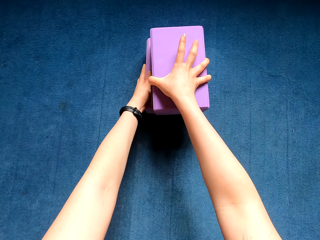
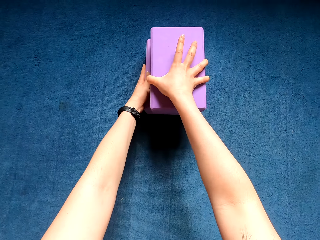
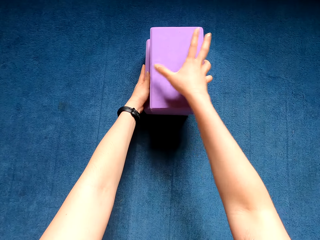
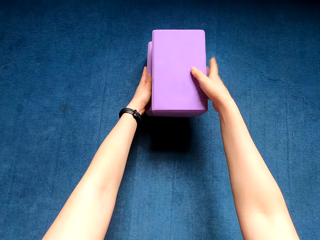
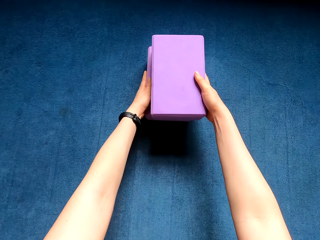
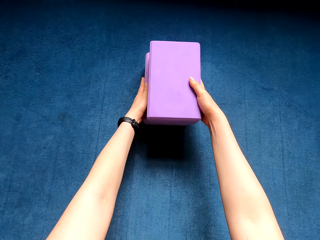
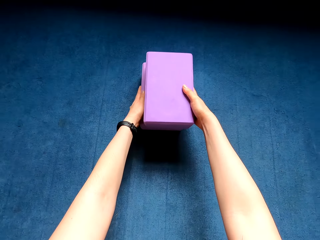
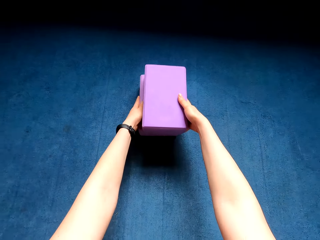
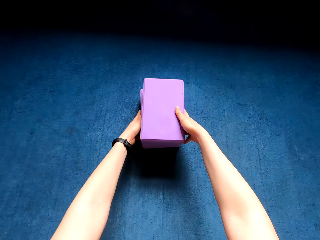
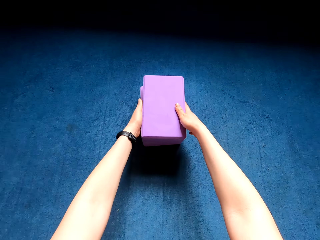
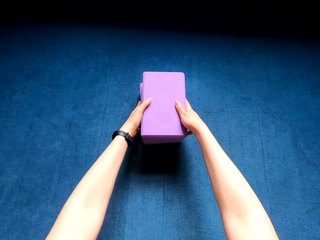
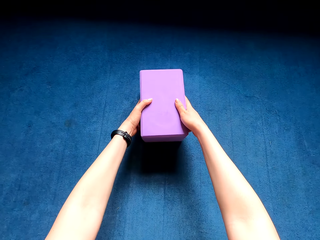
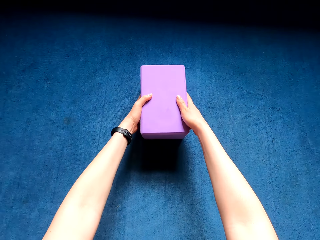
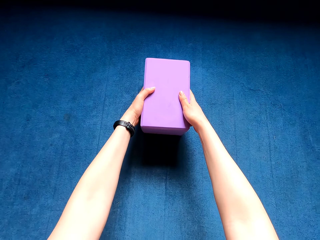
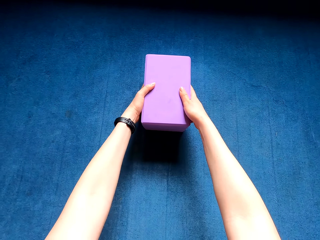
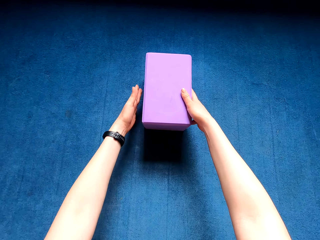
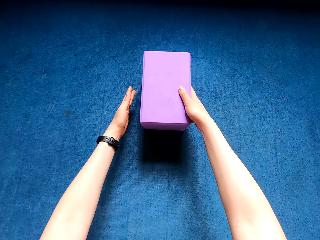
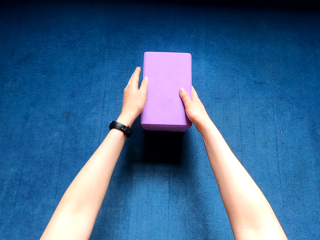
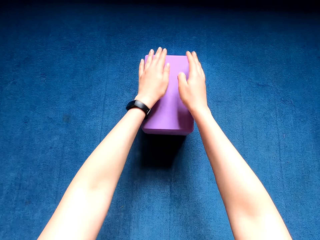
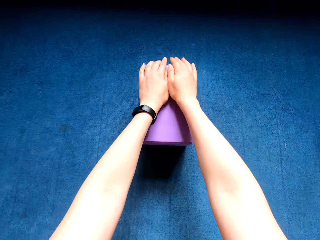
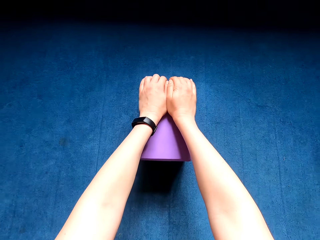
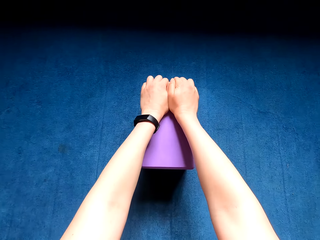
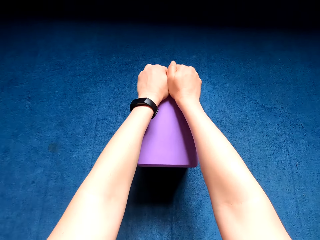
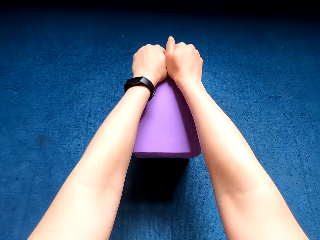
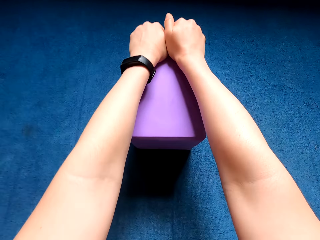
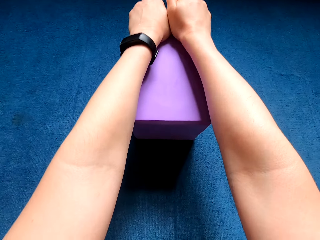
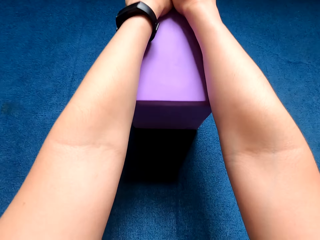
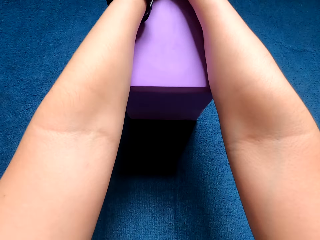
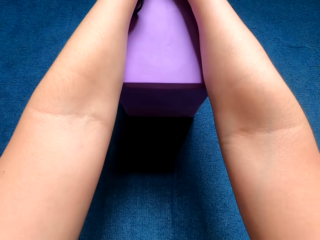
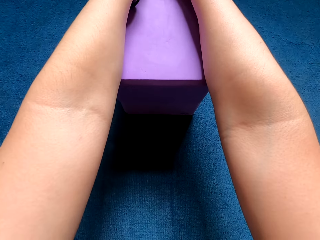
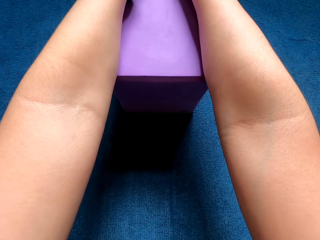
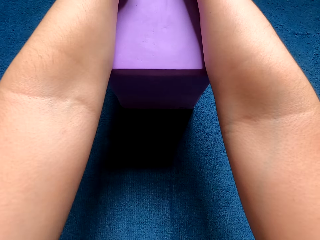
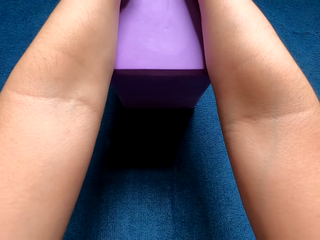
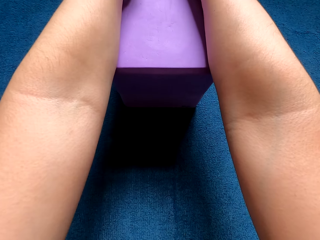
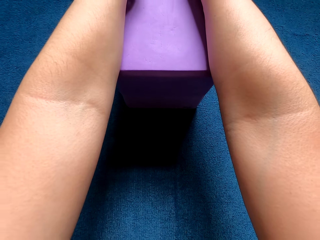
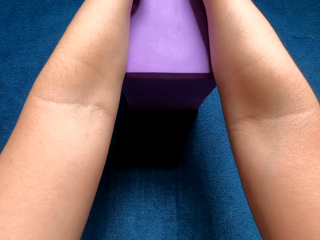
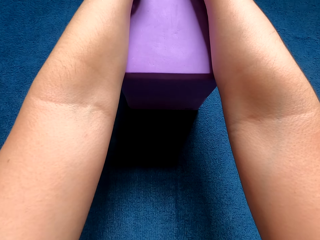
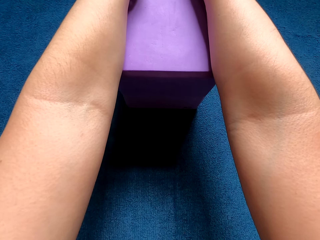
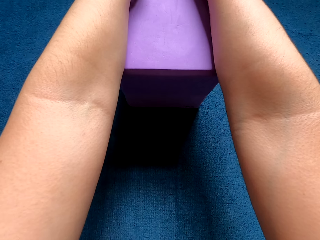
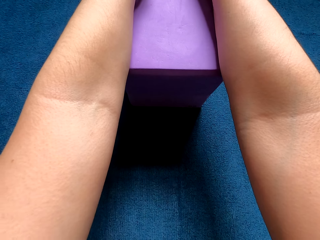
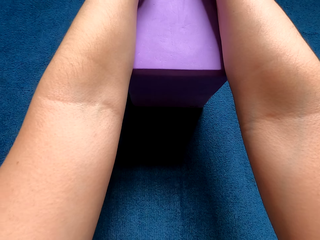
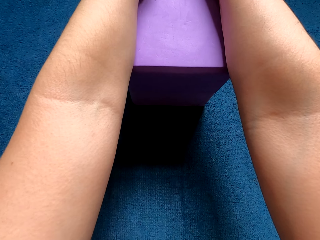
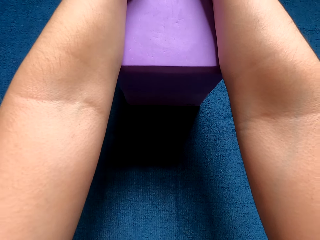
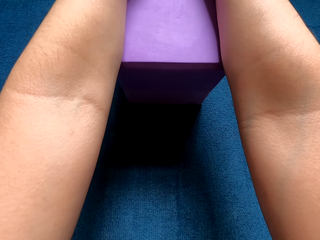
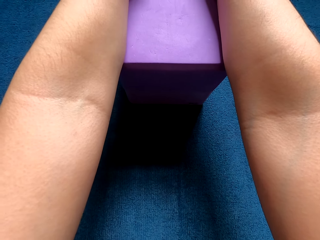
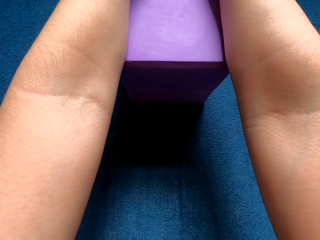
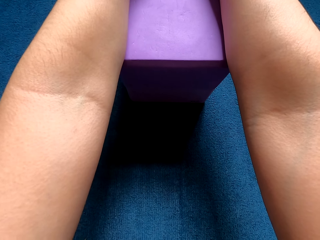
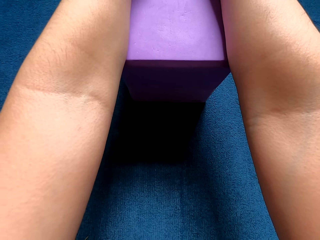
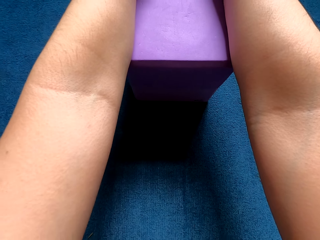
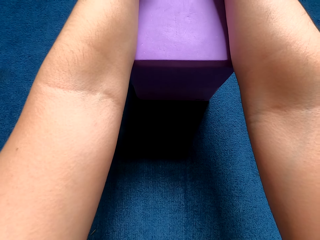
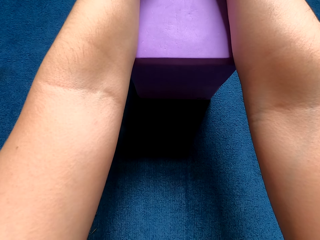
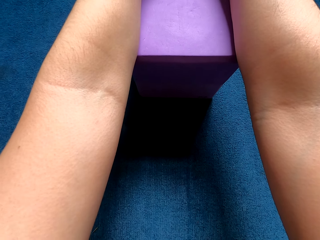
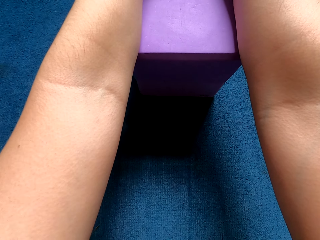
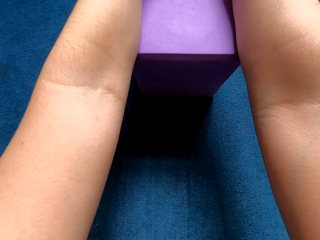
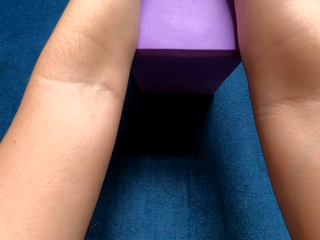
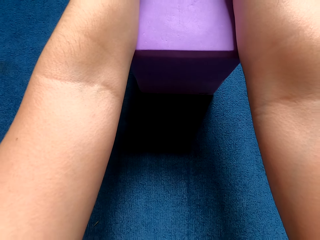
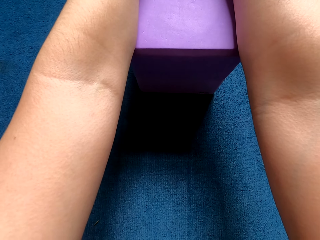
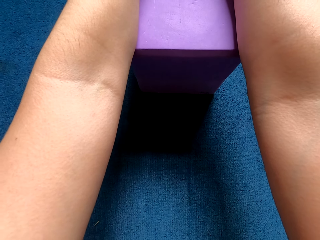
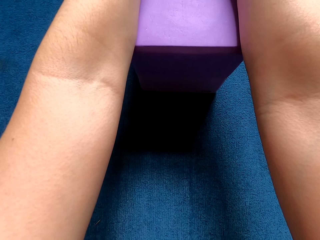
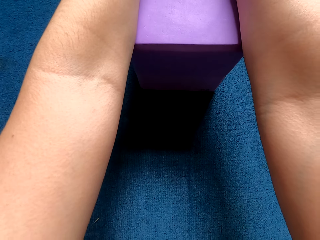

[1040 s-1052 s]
The camera wearer puts the sponges on top of each other. She puts her hands on top of the sponge and works out in the house.

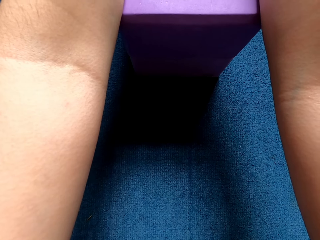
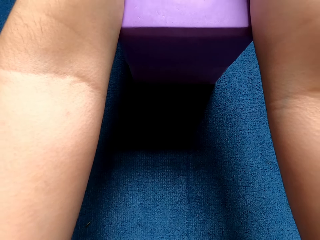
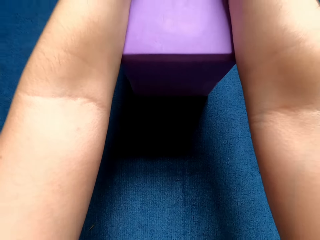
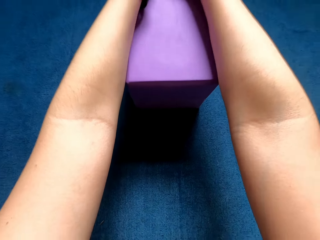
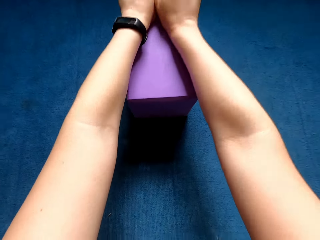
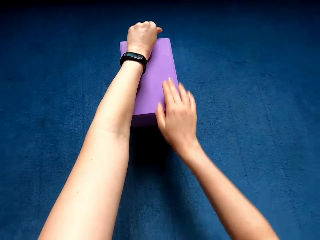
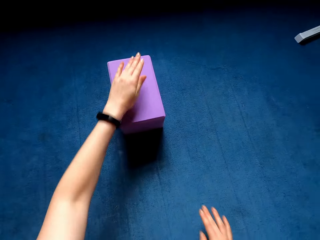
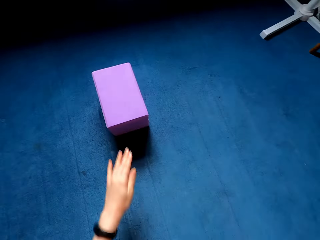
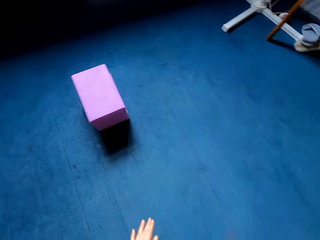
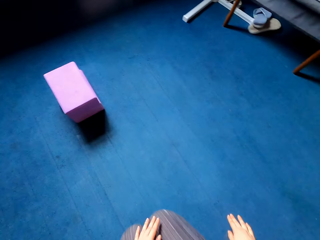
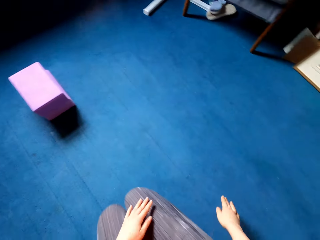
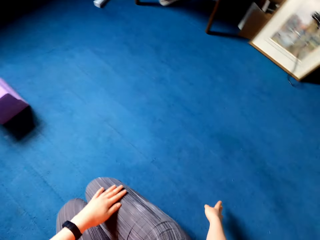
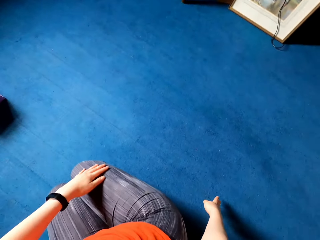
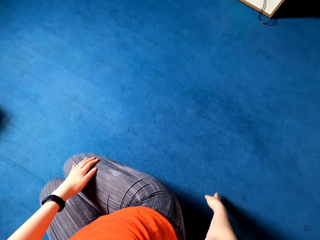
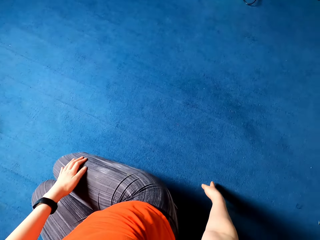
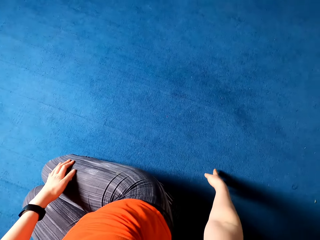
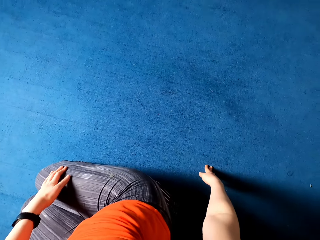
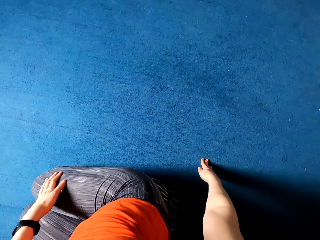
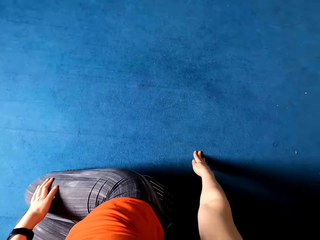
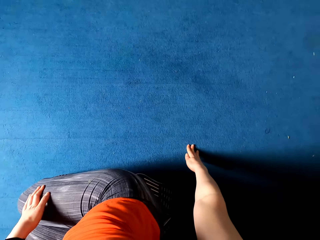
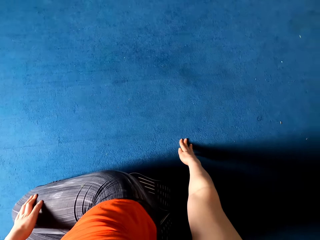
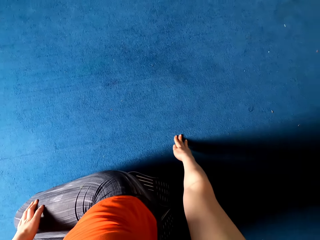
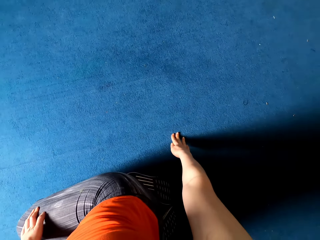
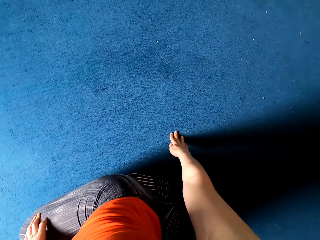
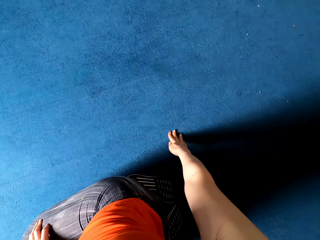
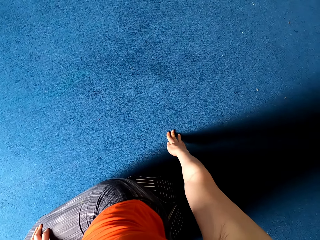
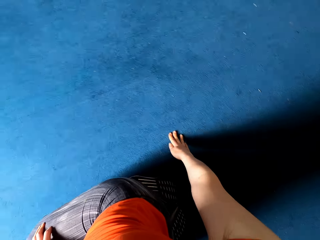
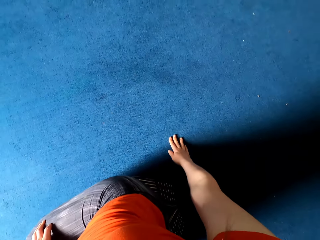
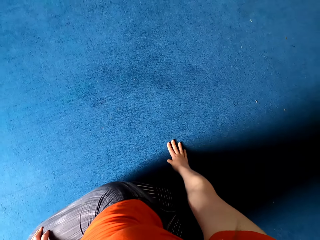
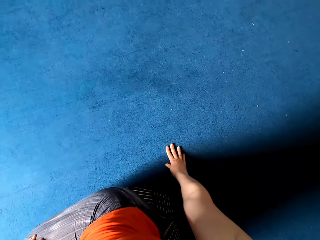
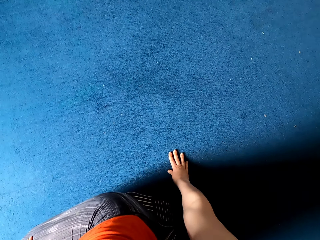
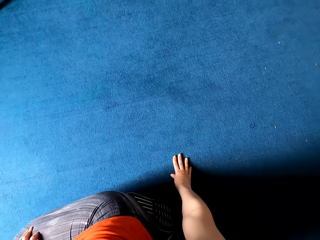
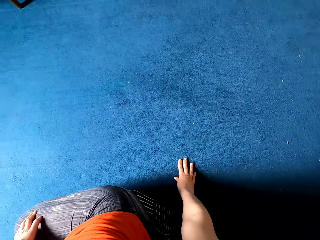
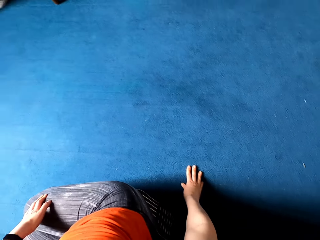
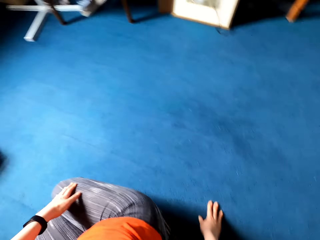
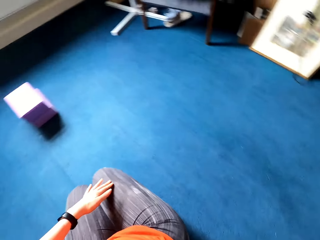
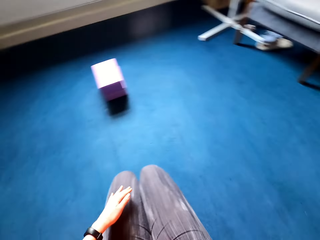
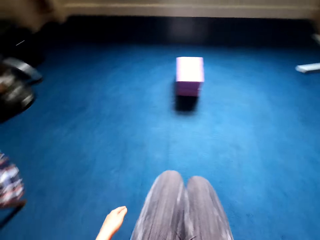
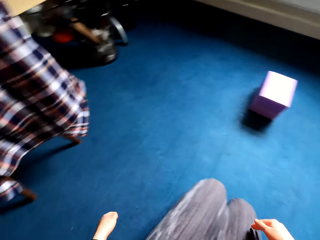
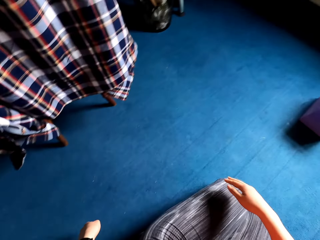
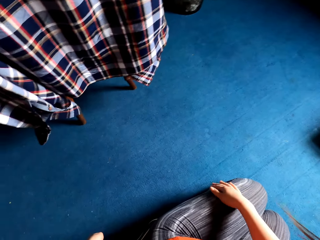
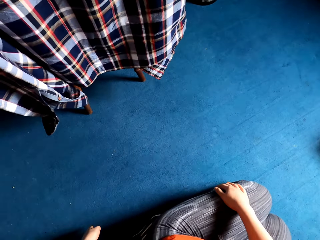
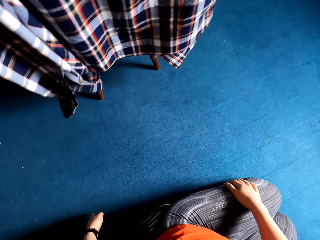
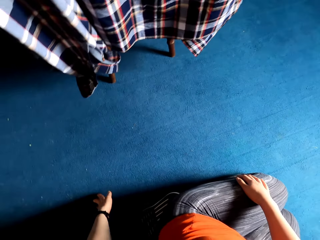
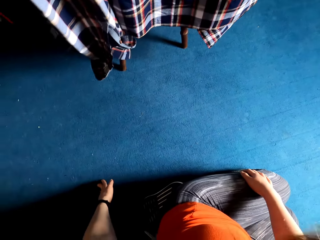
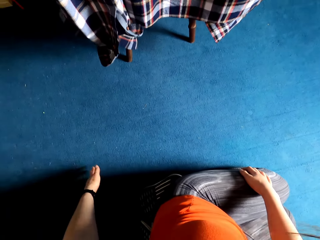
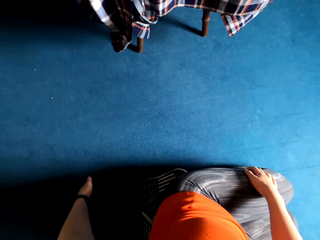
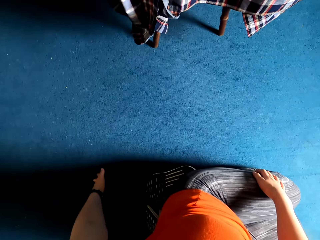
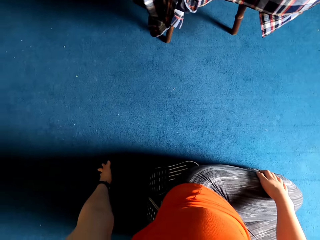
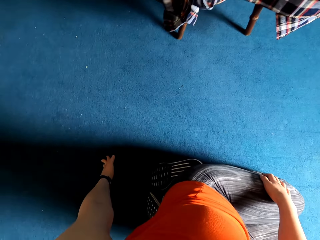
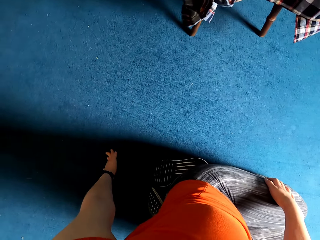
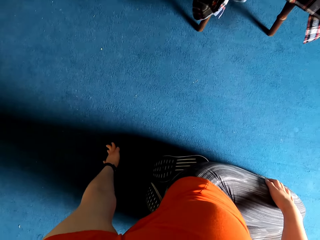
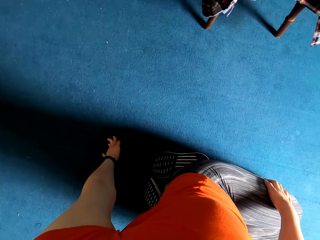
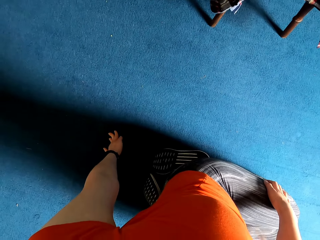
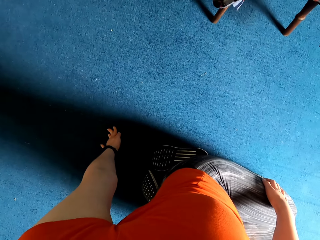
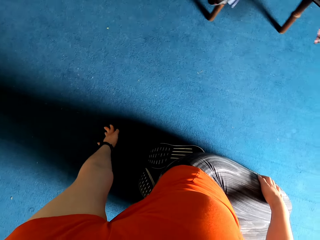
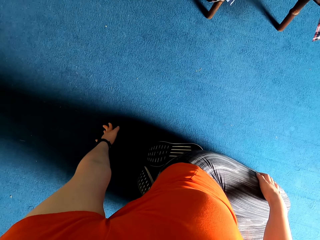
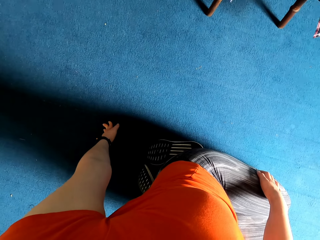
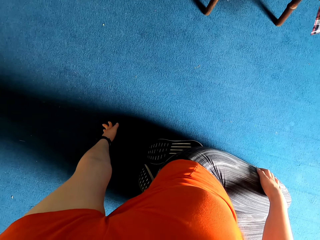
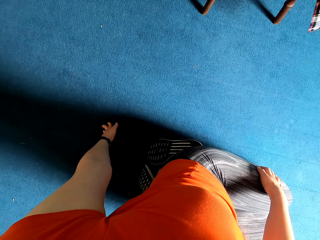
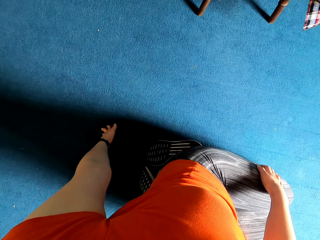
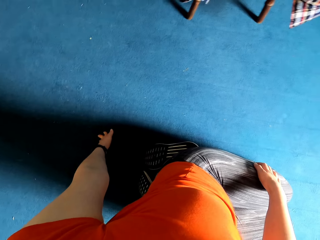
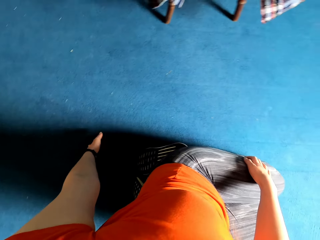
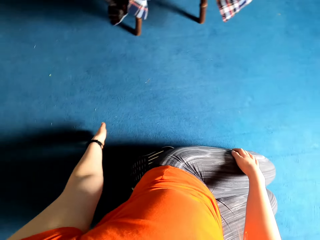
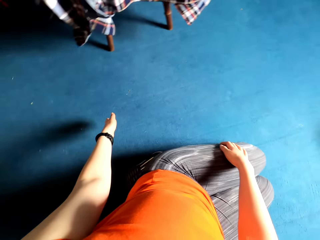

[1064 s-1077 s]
The camera wearer removes her hands from the sponge. She looks to the right side, sits on her legs, turns around, and looks to the left side.
